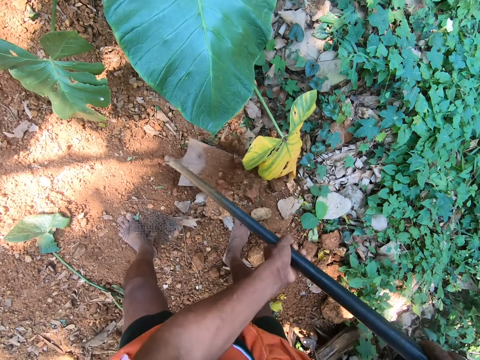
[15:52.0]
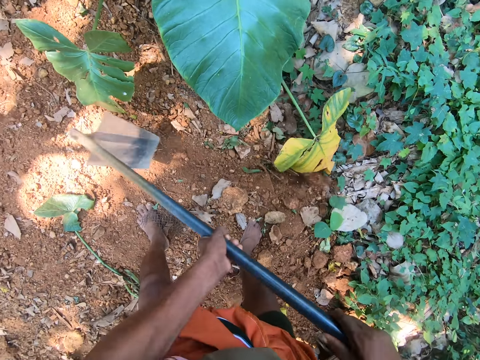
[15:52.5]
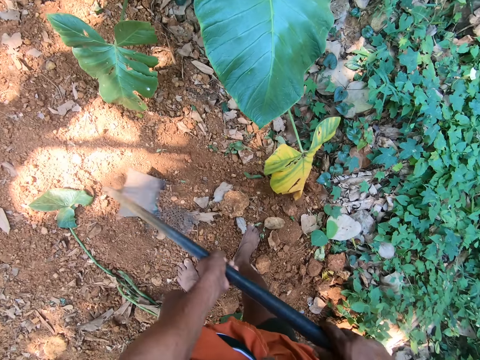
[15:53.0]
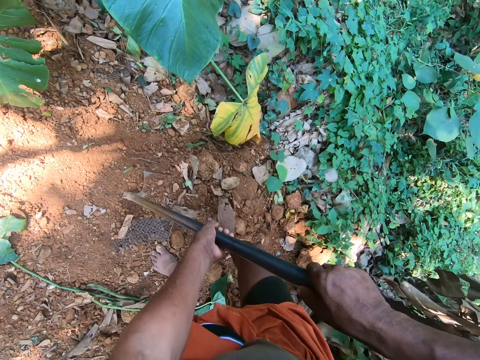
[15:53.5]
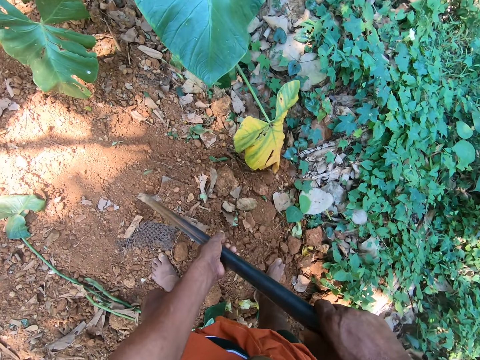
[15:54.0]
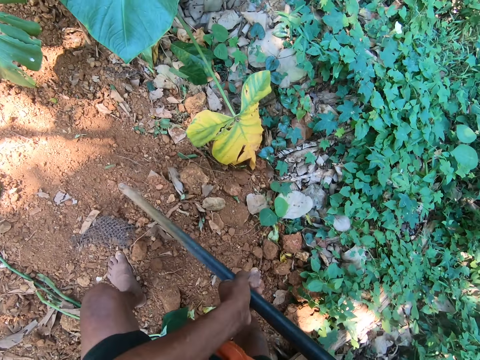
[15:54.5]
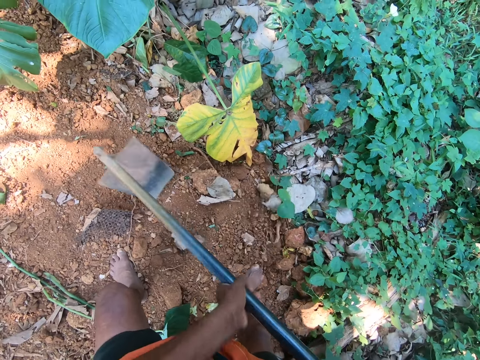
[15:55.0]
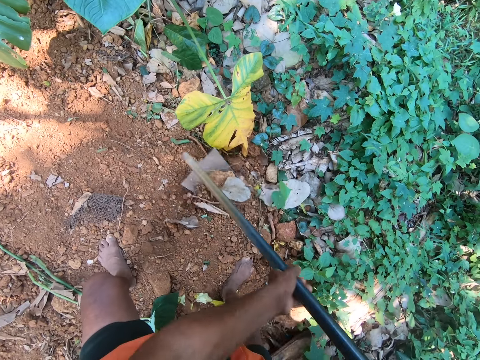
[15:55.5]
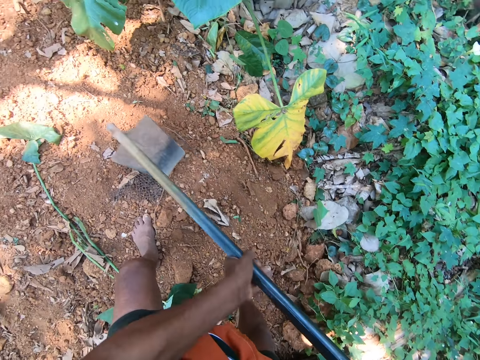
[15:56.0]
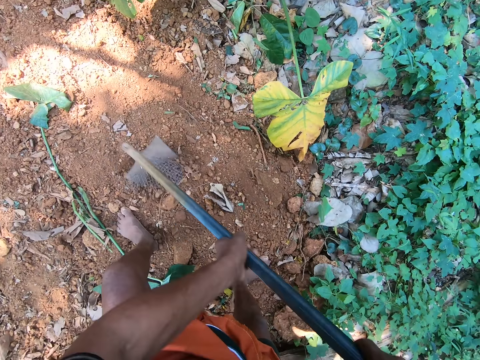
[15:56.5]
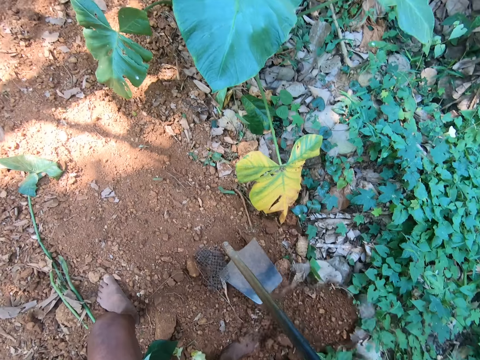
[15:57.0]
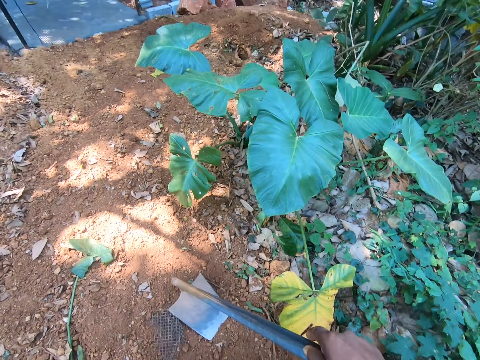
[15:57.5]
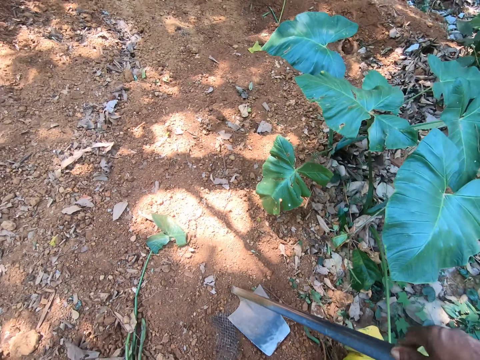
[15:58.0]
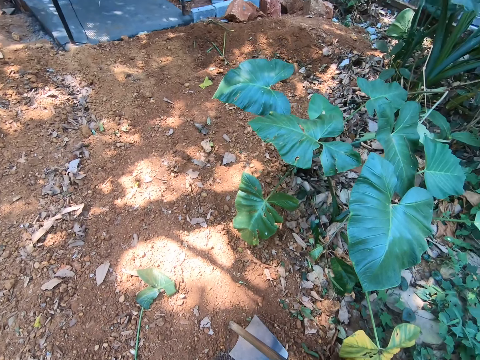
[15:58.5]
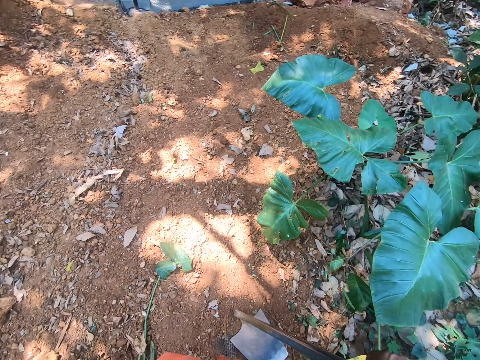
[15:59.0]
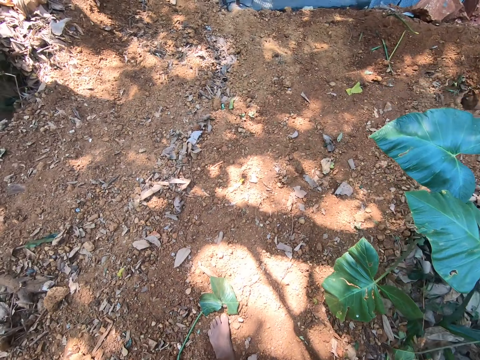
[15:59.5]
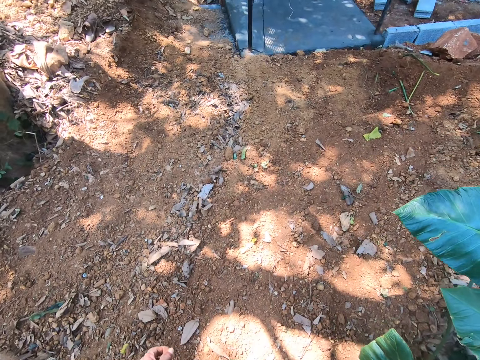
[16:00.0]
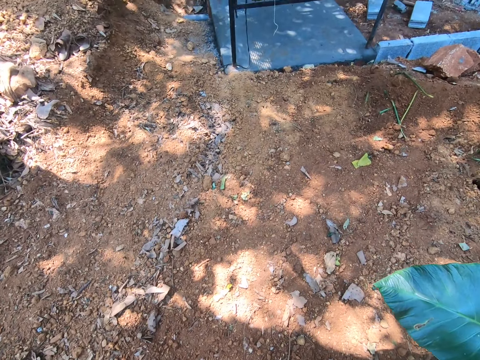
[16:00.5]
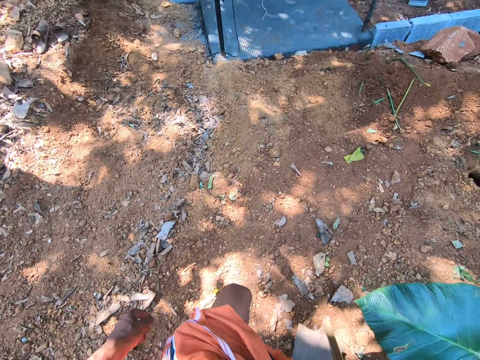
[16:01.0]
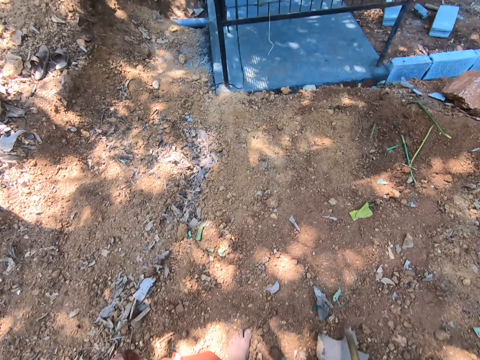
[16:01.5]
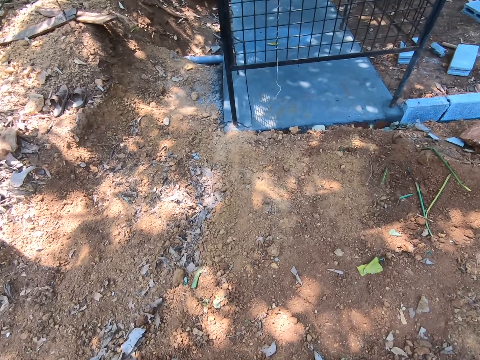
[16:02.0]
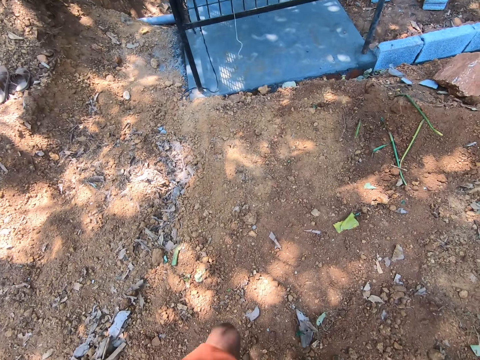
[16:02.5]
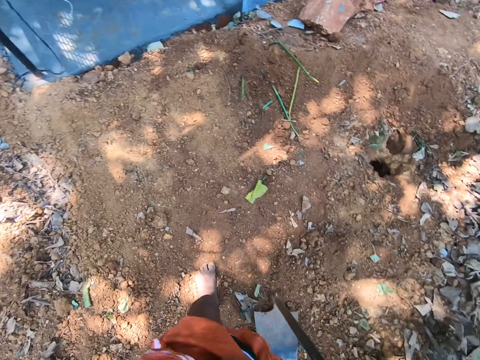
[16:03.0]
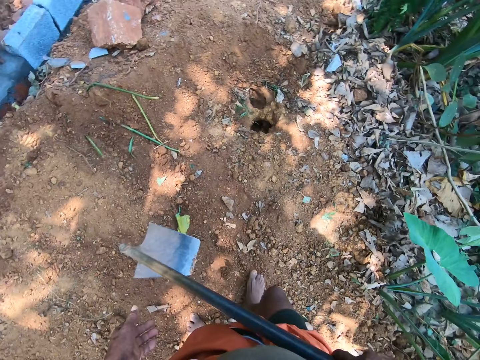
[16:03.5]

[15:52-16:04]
The camera wearer walks backwards. They dig the ground using a hoe. They walk around.

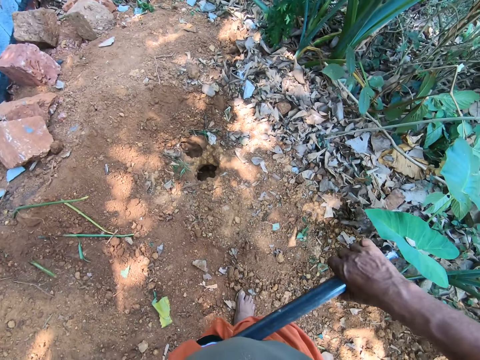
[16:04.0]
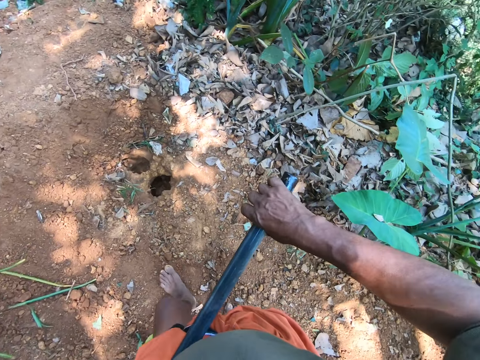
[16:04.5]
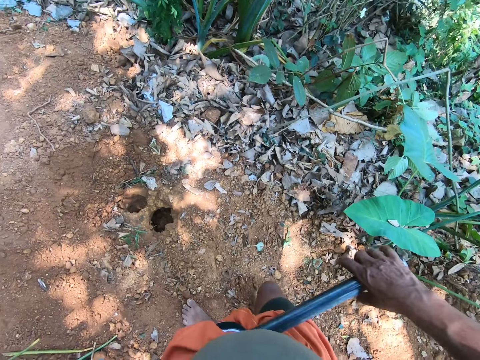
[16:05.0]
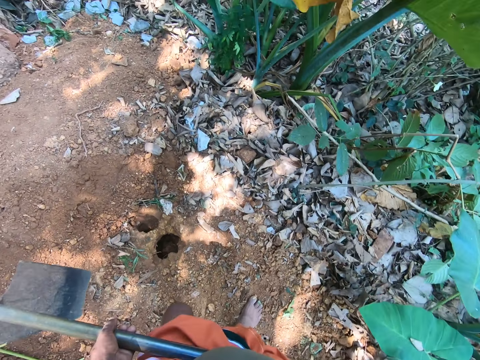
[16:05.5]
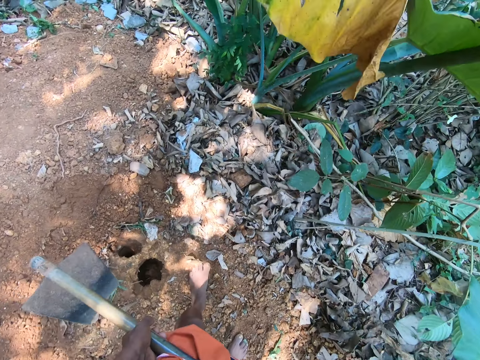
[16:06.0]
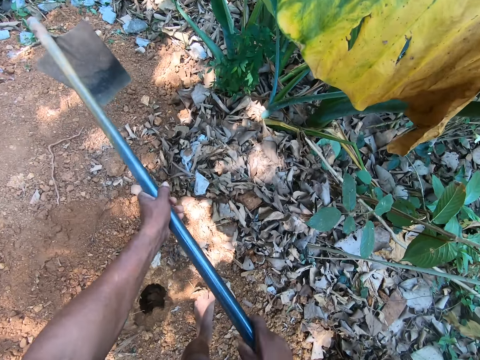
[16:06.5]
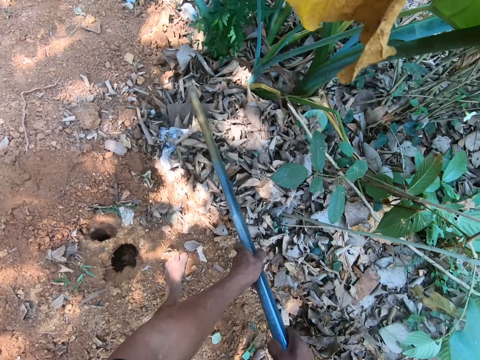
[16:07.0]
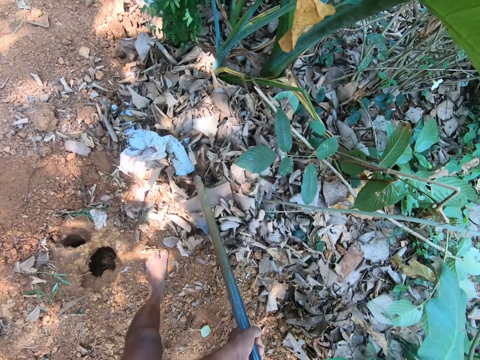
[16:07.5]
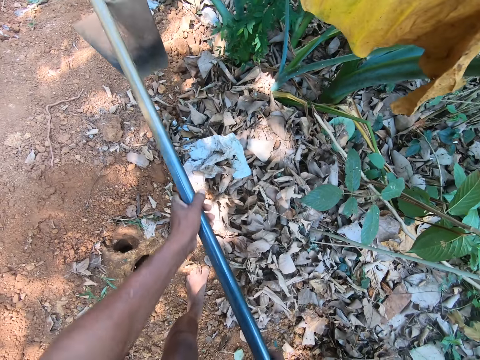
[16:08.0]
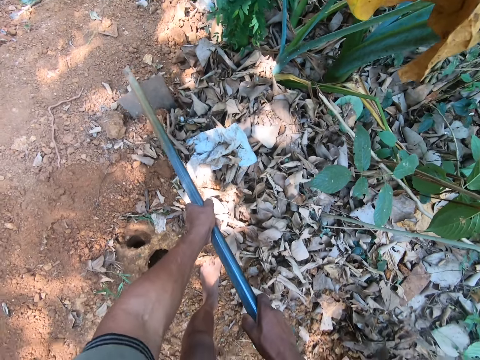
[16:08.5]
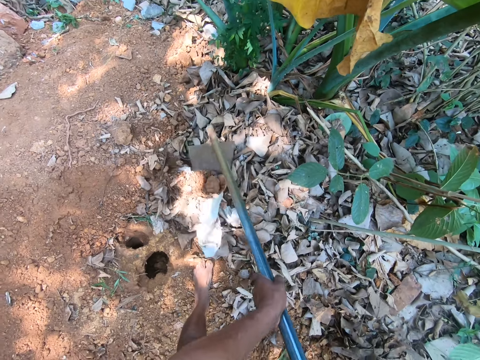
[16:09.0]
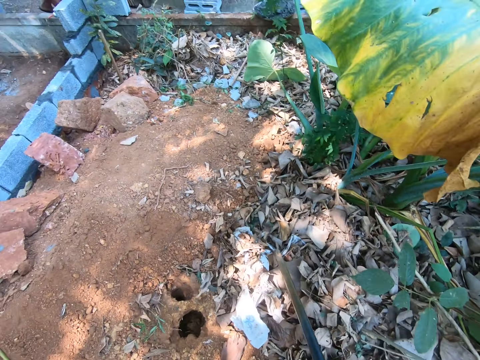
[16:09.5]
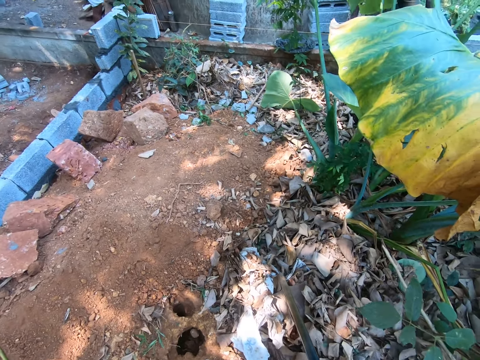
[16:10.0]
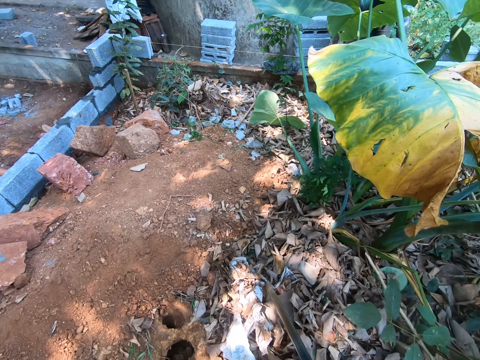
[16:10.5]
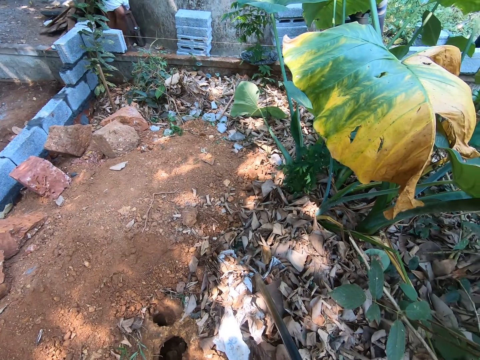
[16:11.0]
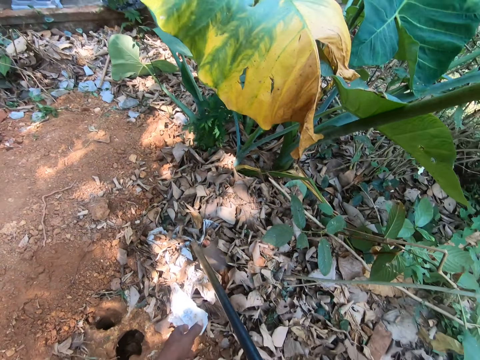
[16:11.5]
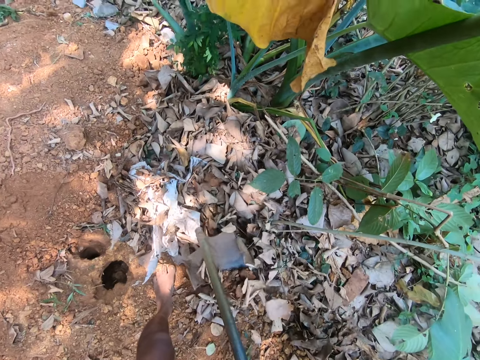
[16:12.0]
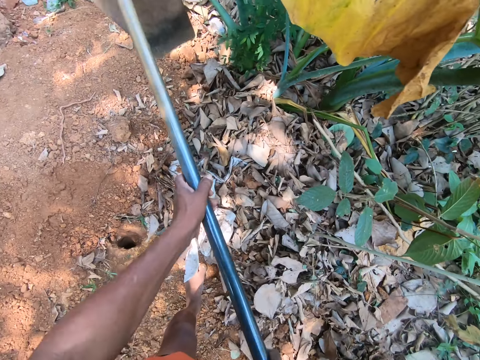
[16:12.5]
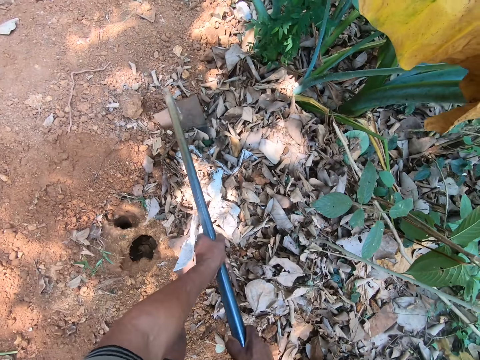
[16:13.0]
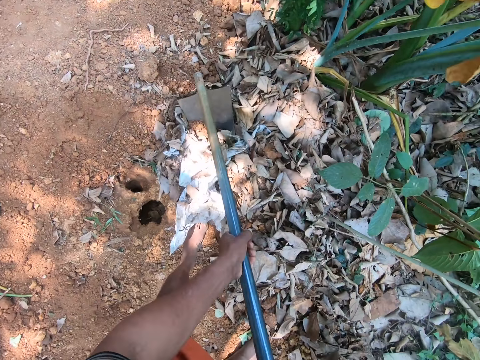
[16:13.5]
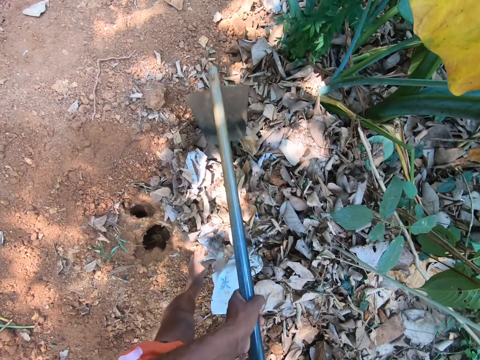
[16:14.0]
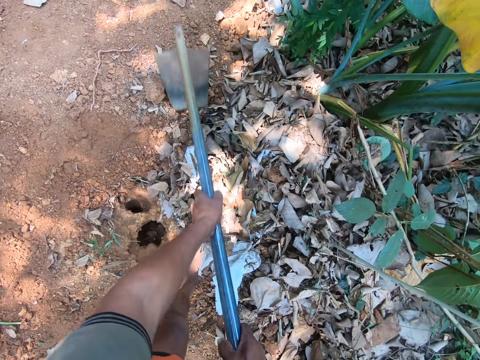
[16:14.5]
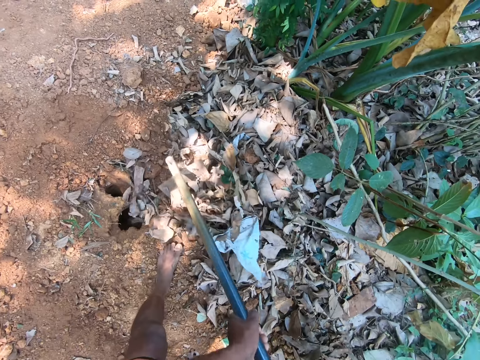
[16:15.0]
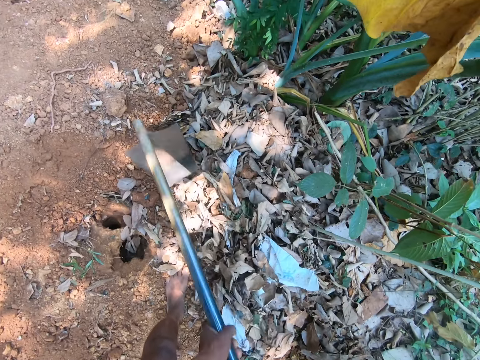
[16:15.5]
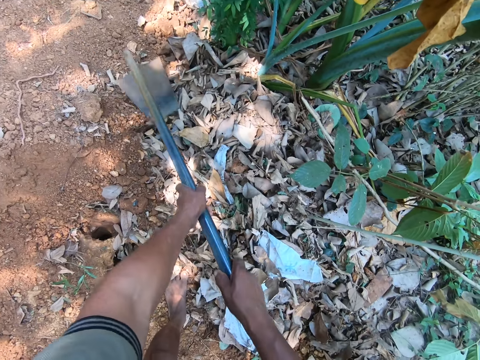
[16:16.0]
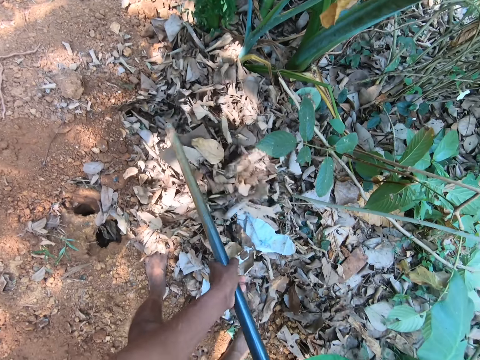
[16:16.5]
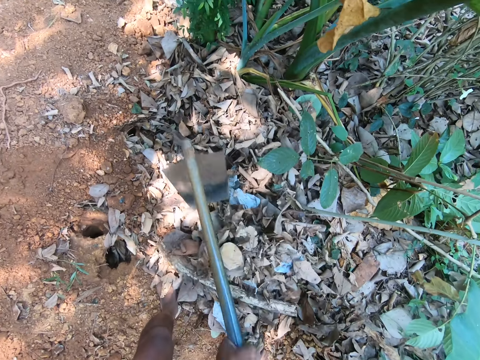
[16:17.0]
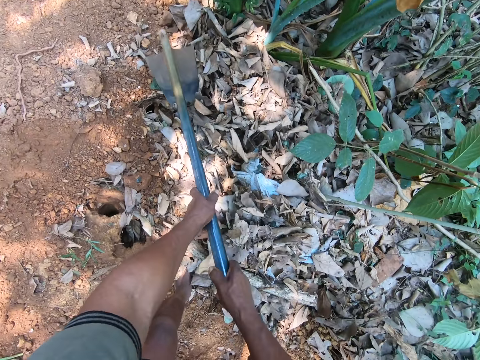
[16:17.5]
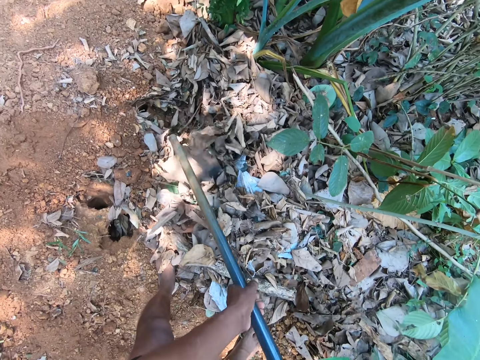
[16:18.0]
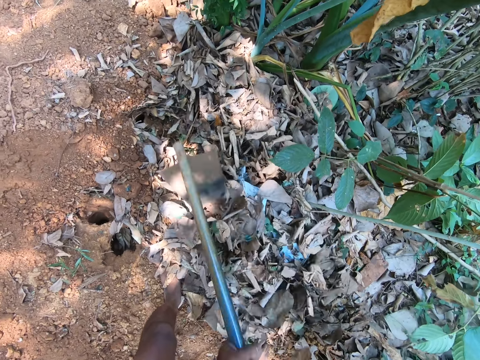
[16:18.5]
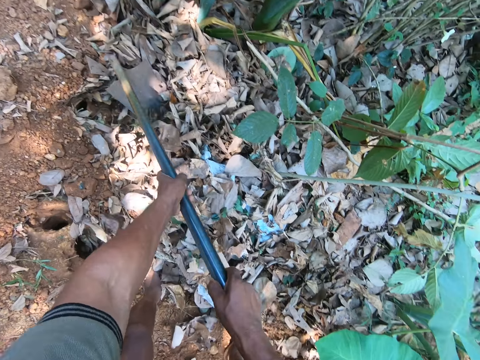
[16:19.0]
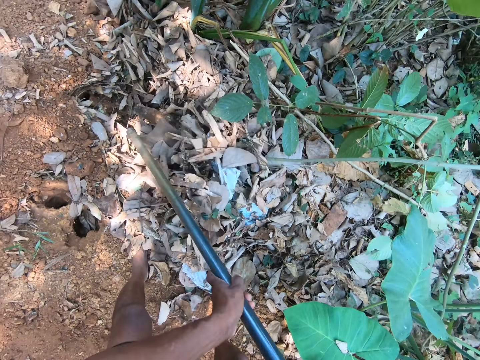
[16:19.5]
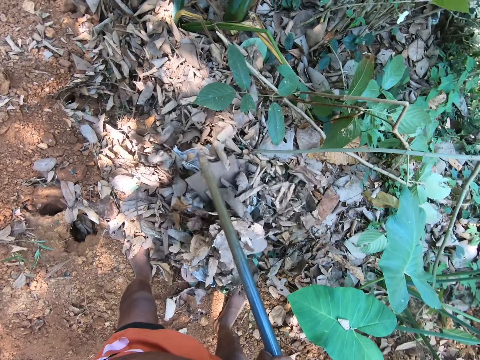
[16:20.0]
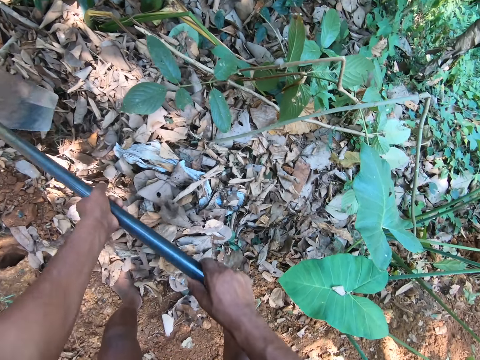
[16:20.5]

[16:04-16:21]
The camera wearer ploughs the ground with the hoe with both hands. A man converses with the camera wearer. The camera wearer looks up. They plough the ground with the hoe with both hands. They converse with the man.
